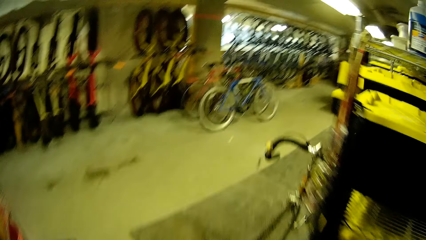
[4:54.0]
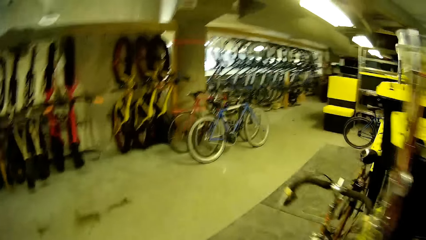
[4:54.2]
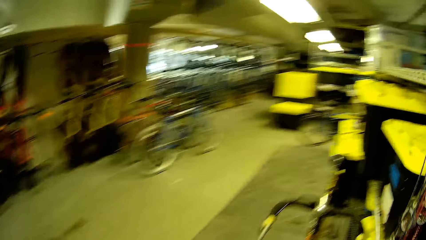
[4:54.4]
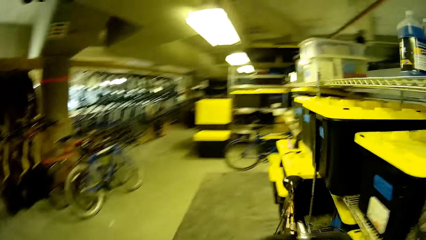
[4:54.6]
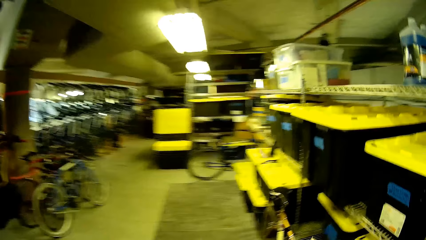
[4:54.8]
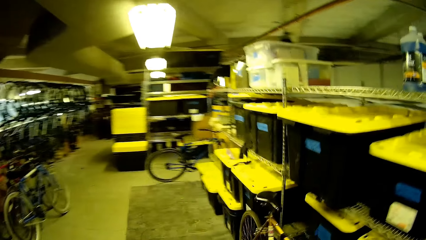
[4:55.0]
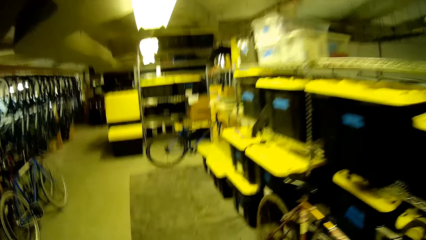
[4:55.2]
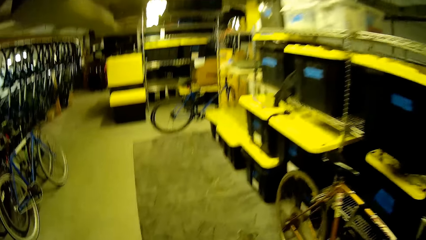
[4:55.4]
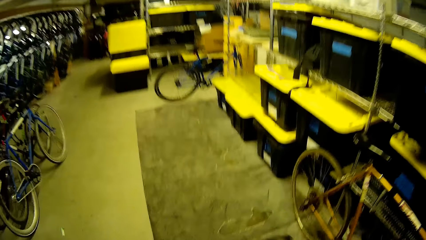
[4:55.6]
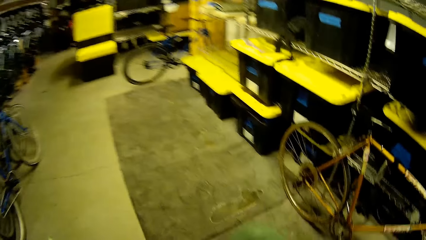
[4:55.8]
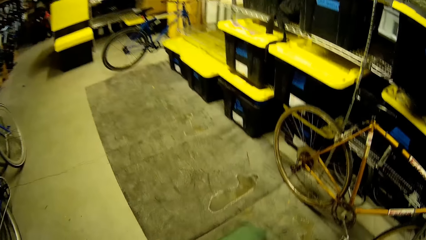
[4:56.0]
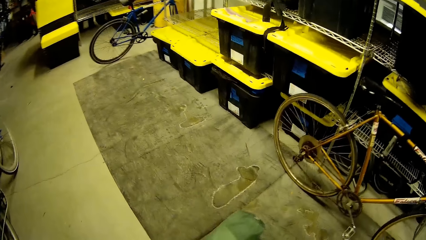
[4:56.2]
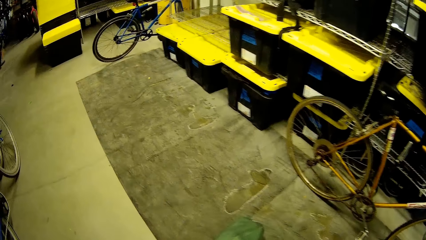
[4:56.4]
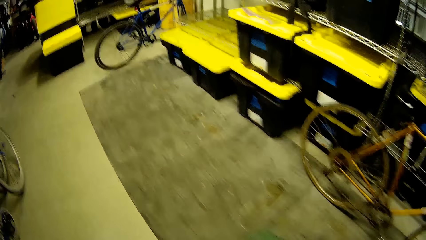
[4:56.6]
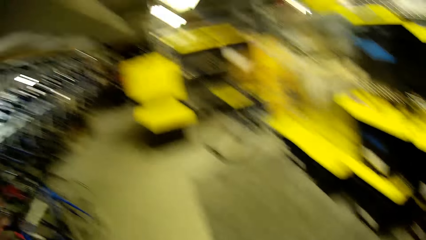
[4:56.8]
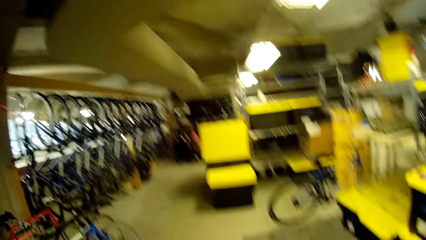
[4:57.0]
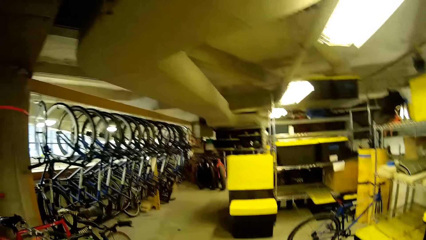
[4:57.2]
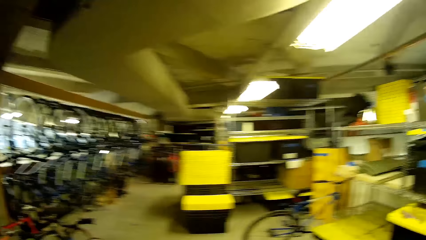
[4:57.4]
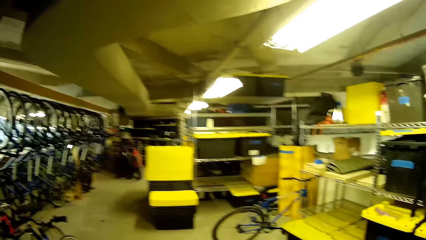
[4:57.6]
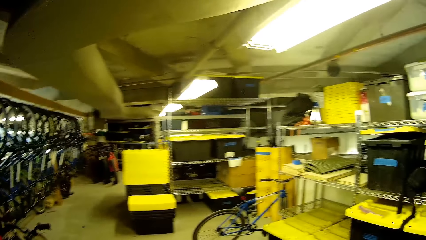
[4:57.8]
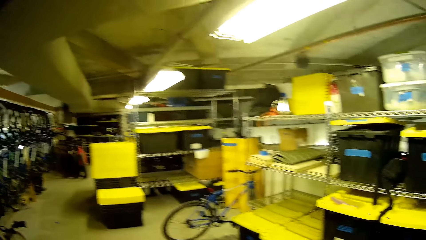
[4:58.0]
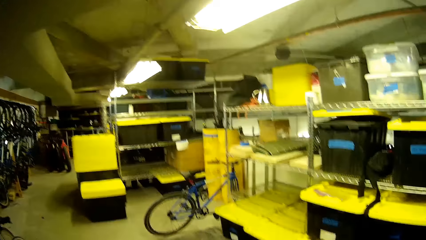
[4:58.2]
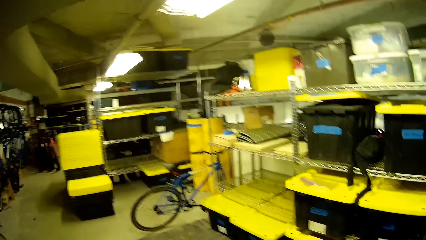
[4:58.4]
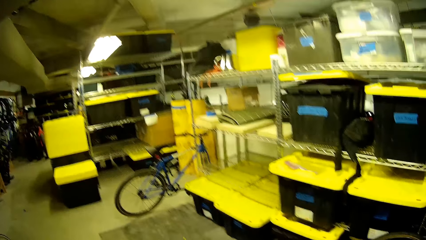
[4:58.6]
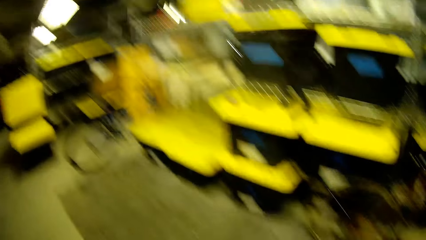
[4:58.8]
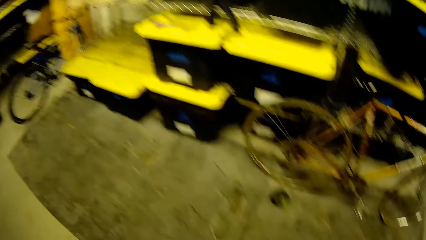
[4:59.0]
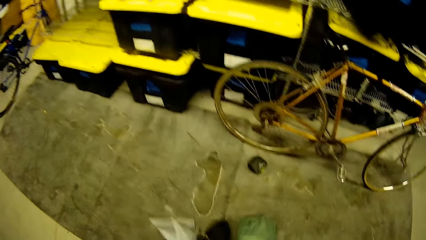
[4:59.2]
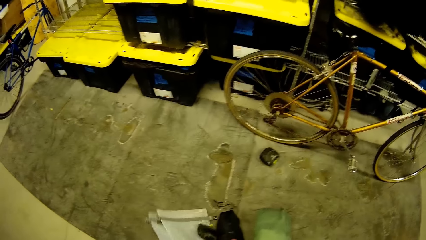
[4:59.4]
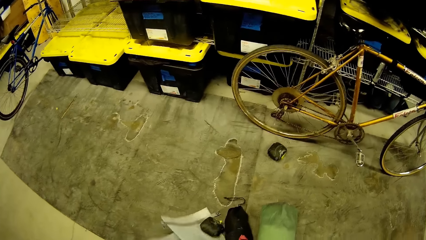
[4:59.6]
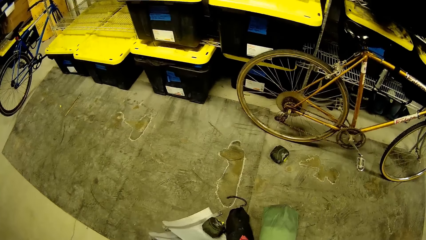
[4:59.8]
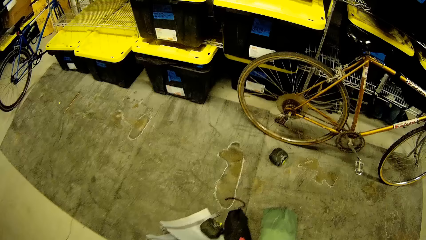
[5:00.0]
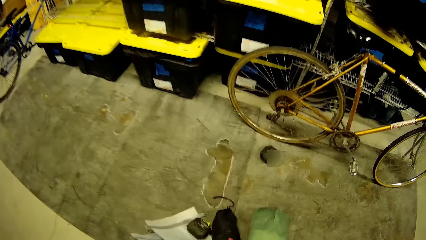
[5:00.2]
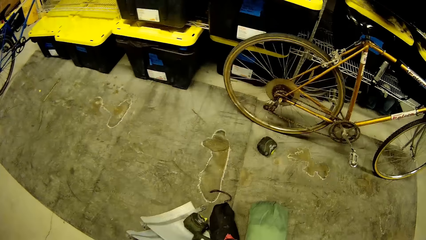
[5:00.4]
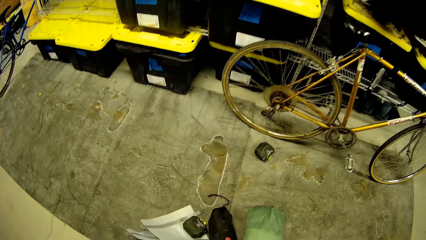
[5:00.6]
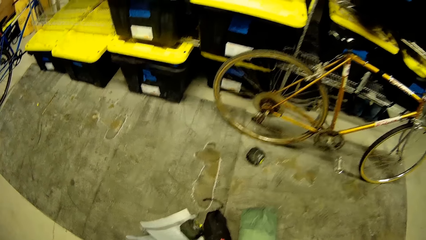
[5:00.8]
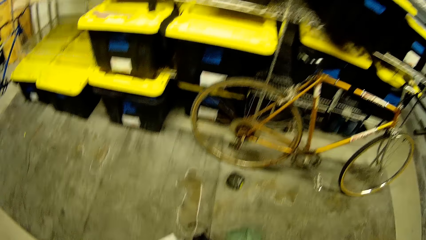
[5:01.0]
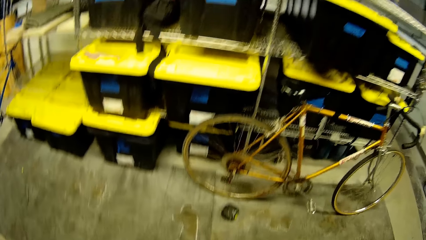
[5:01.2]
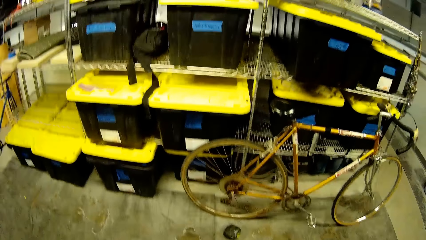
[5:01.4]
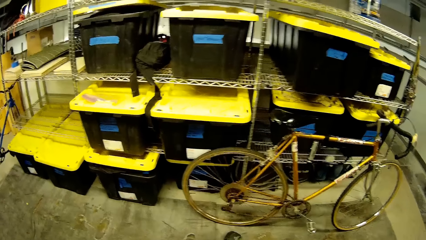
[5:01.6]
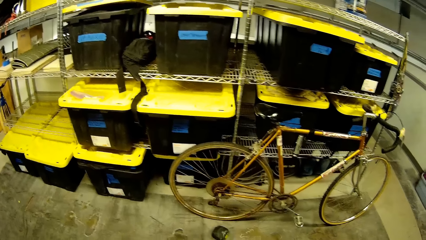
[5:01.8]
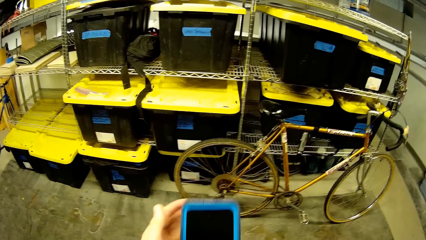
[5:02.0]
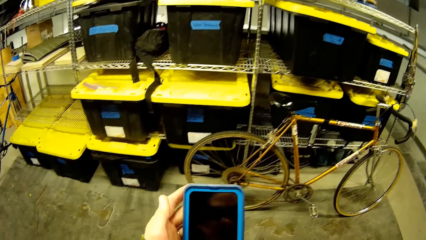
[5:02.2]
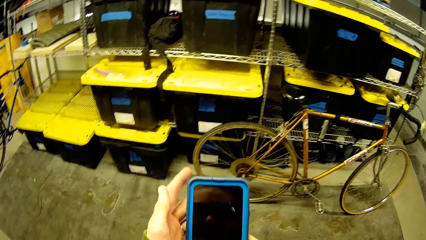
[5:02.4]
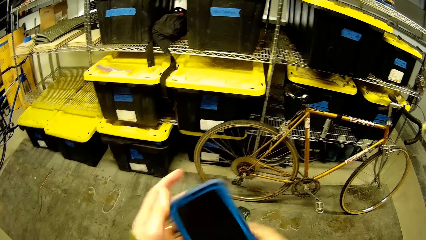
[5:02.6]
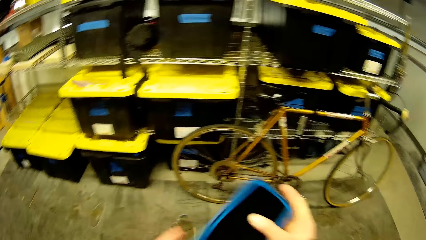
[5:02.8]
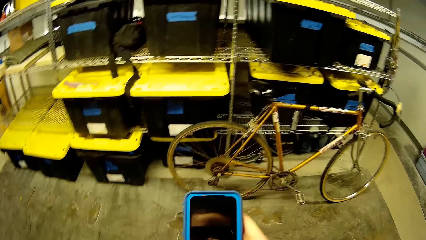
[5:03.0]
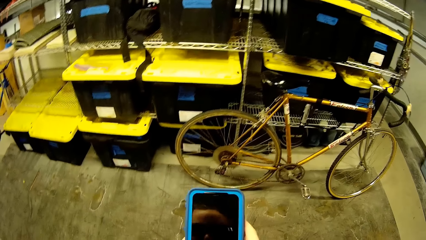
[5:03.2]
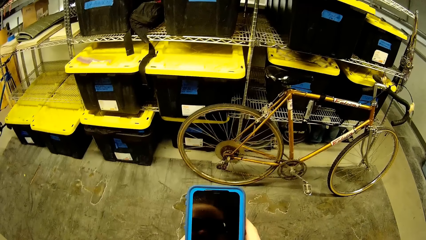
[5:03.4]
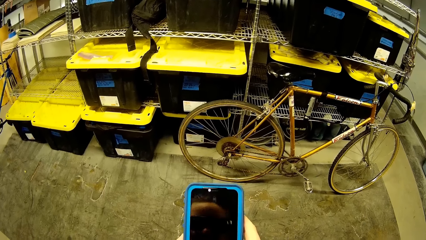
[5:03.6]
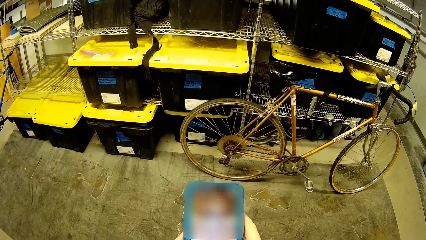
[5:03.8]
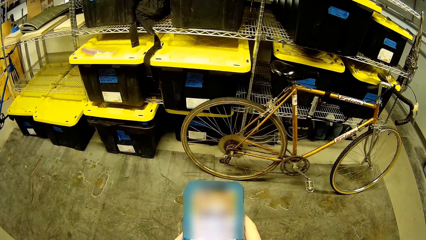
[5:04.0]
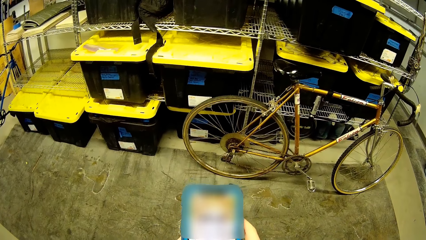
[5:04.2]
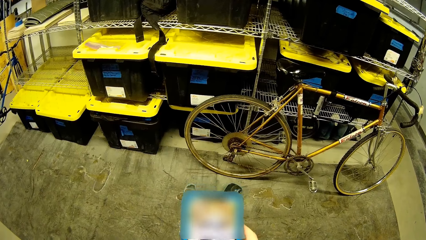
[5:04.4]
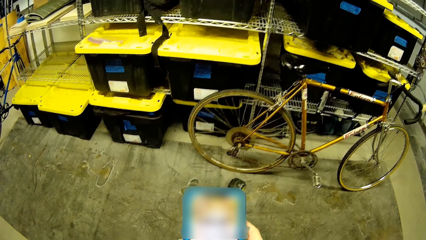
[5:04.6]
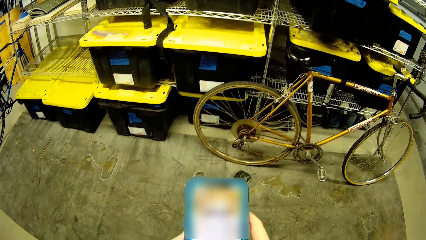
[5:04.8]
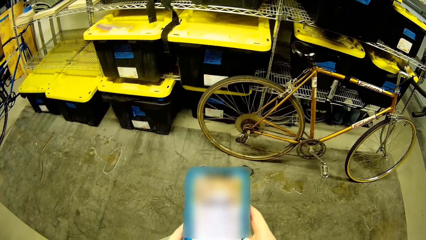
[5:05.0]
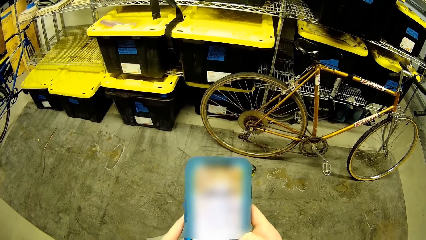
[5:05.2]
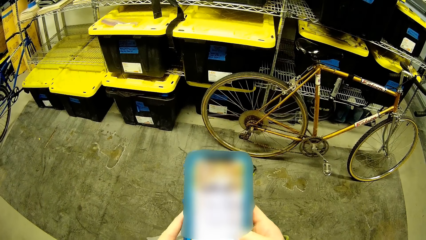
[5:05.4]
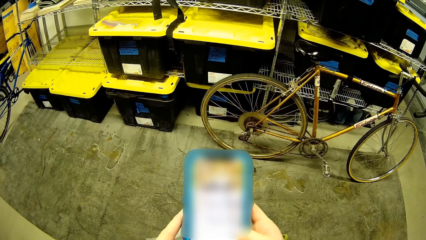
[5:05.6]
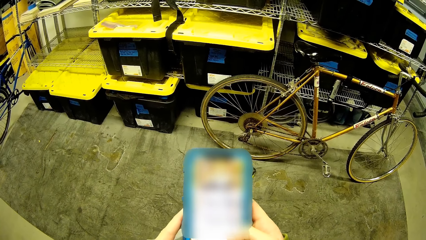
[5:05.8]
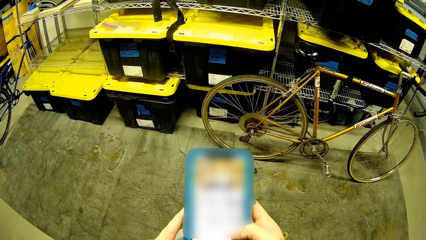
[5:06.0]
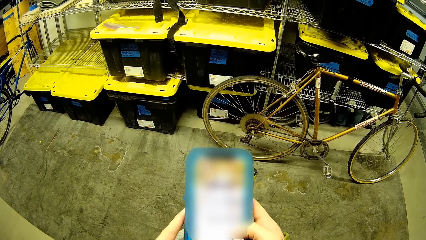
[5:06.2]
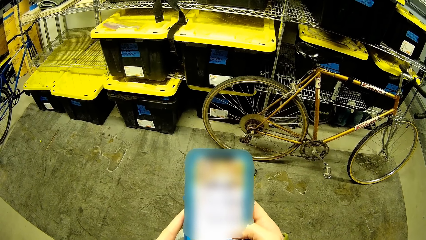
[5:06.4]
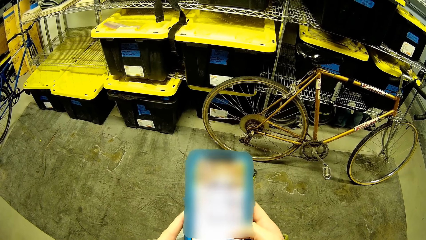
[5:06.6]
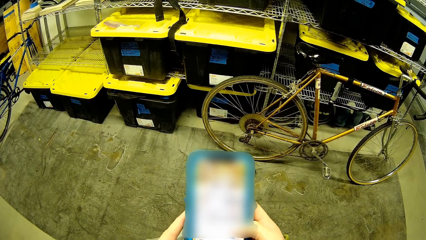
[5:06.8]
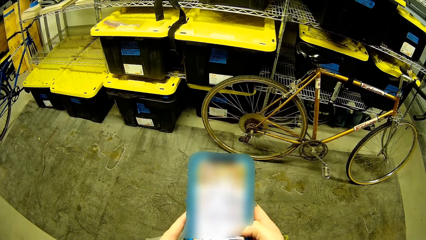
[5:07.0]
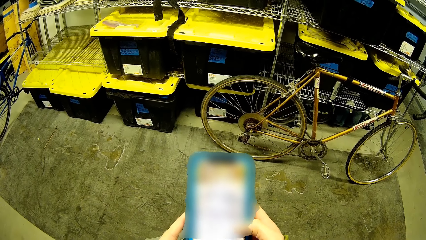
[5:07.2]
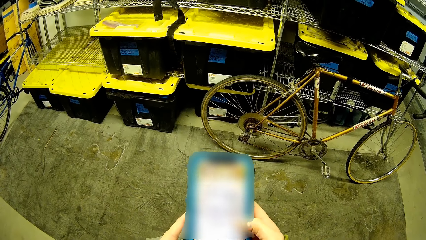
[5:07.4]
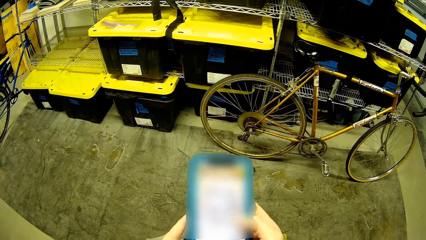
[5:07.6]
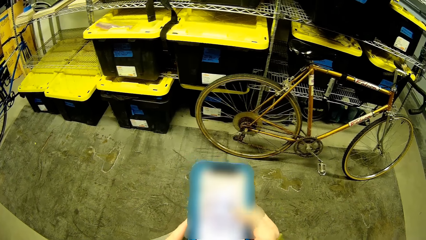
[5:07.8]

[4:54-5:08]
The camera wearer stops. They use a phone. They pick the phone.

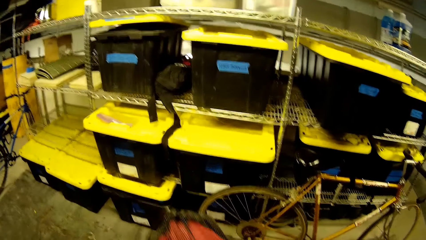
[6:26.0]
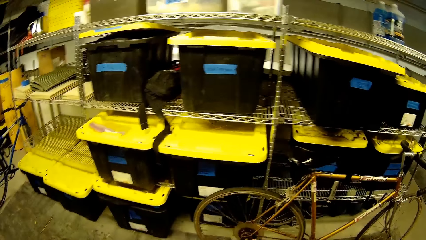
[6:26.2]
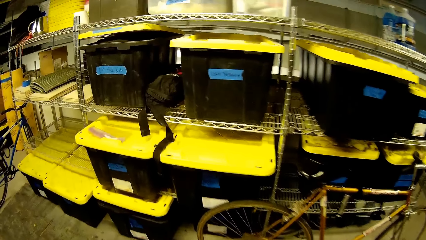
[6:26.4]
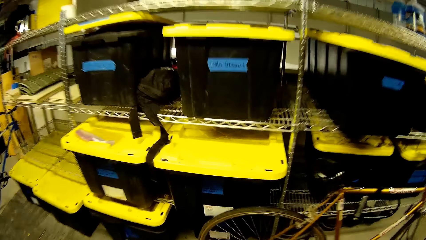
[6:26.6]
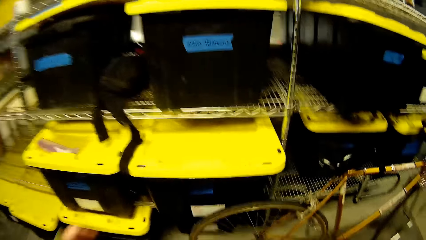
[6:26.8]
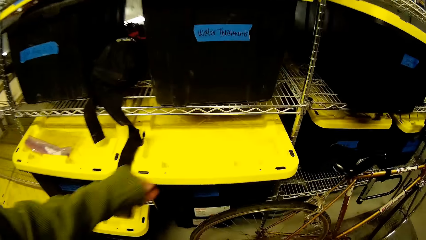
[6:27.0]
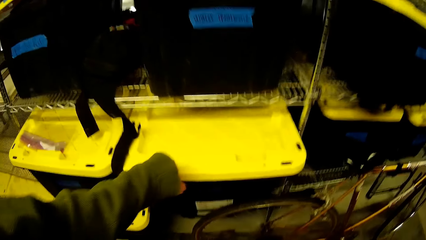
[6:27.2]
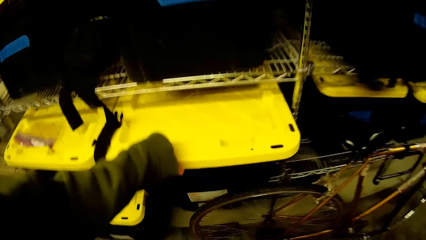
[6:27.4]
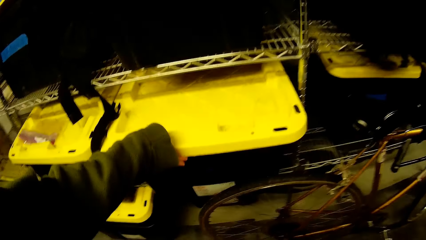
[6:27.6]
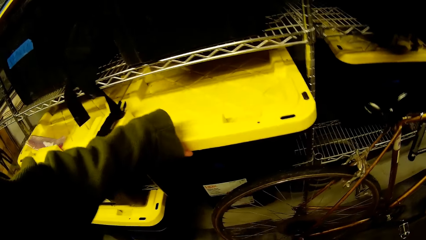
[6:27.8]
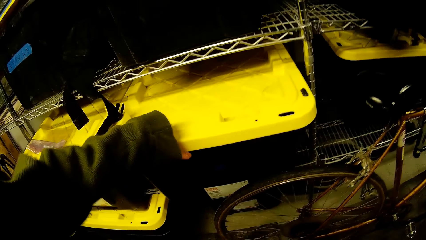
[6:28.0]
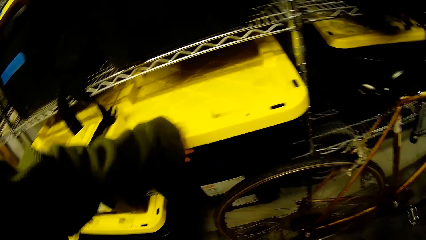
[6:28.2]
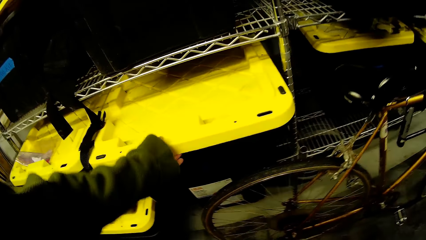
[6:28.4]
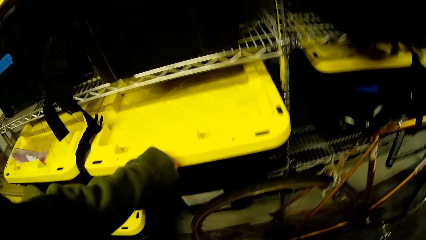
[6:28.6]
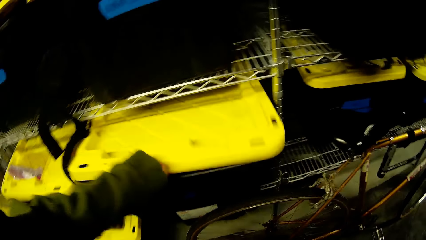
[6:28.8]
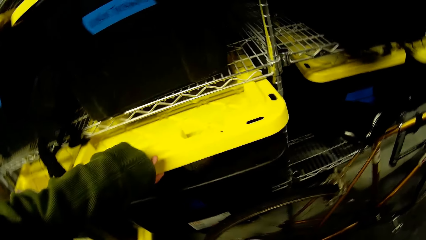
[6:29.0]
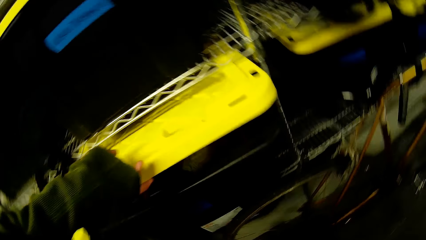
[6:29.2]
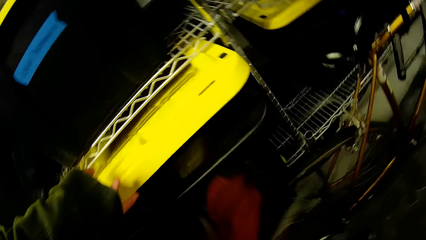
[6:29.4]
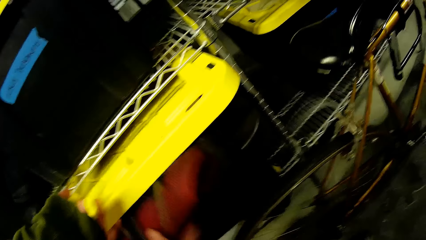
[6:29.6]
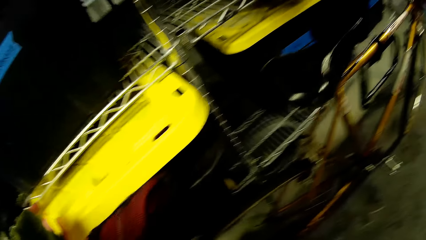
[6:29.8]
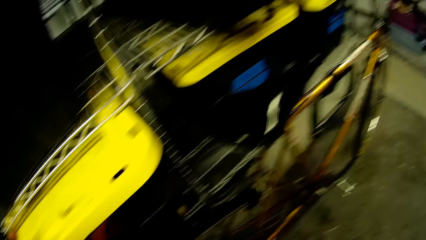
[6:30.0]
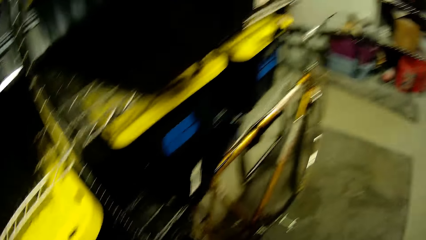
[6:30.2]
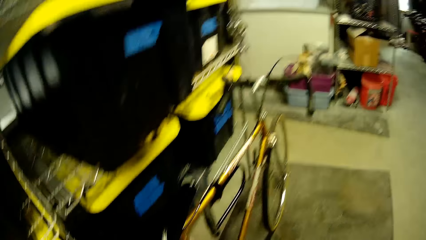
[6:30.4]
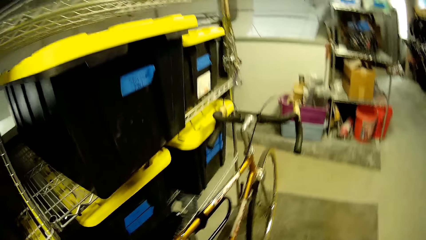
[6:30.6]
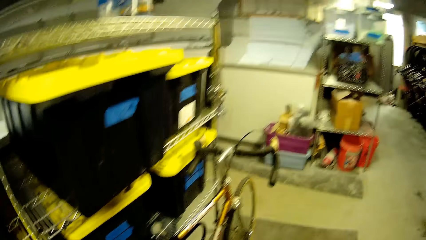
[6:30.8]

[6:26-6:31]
The camera wearer opens a plastic box. They put a cube in the box. They walk around the room.
